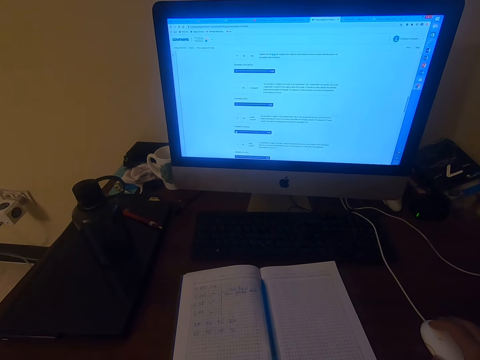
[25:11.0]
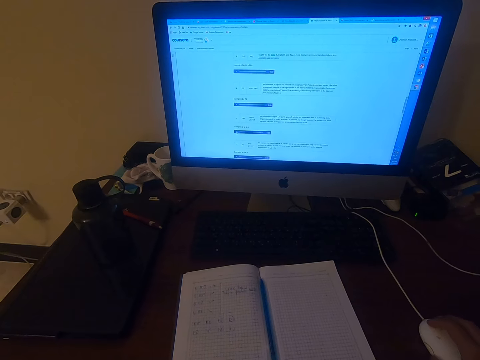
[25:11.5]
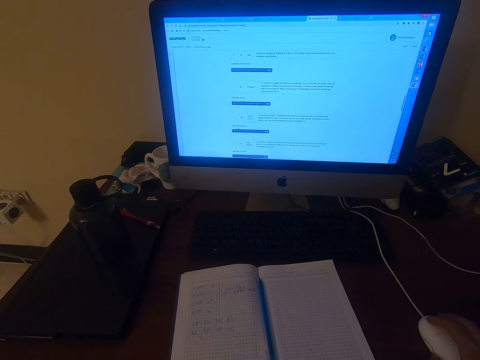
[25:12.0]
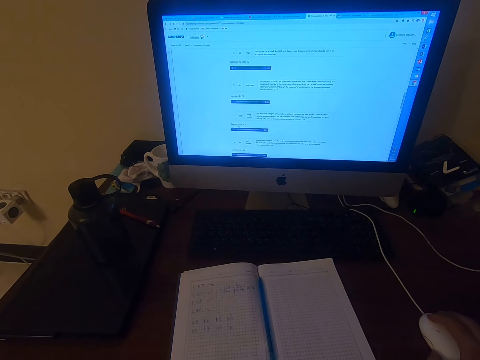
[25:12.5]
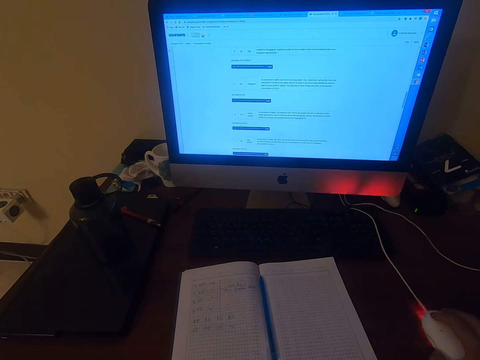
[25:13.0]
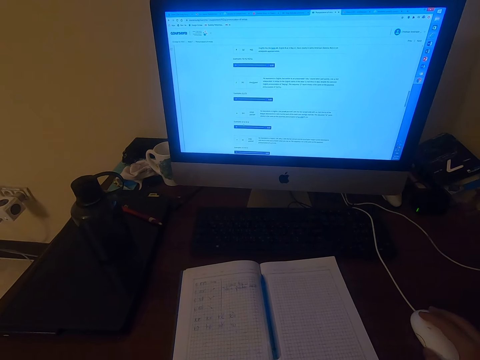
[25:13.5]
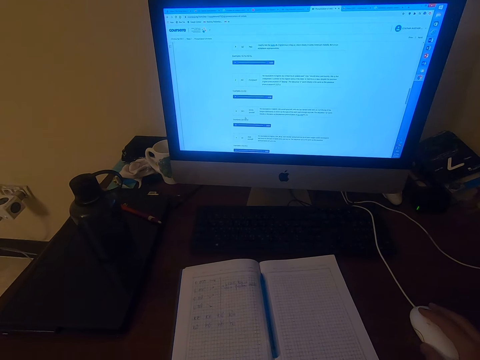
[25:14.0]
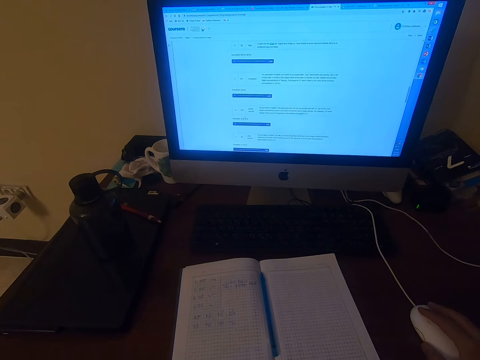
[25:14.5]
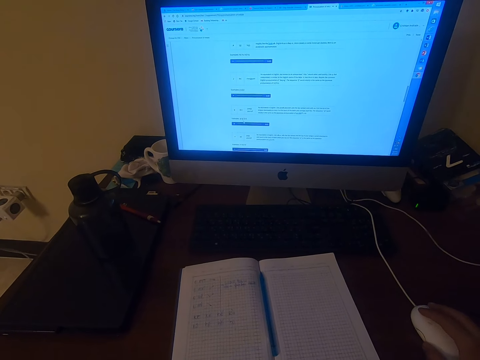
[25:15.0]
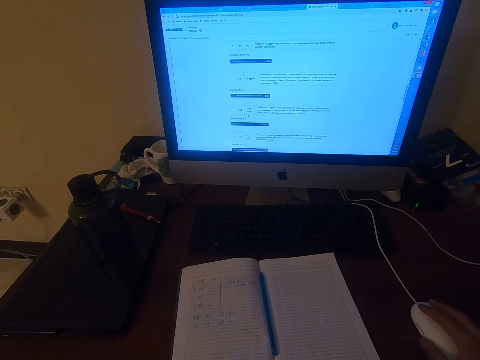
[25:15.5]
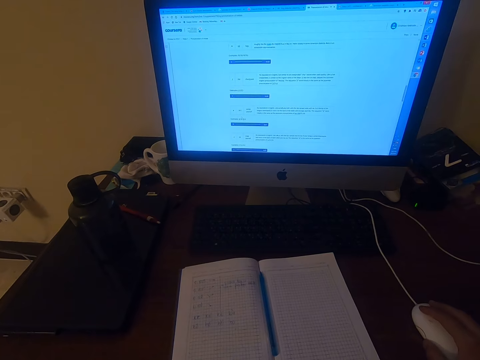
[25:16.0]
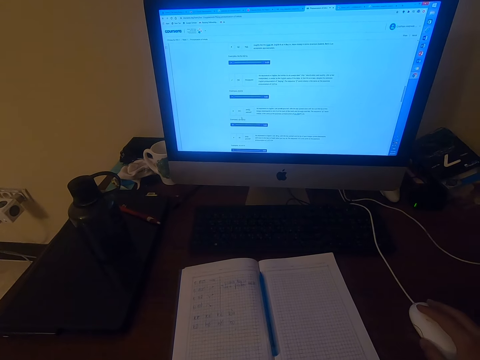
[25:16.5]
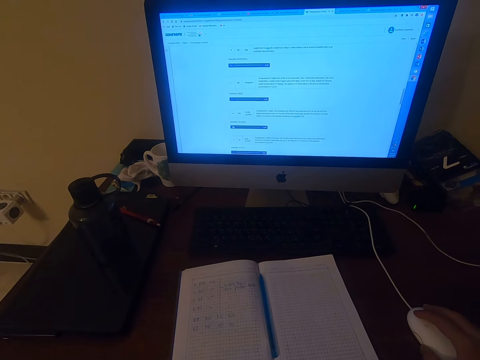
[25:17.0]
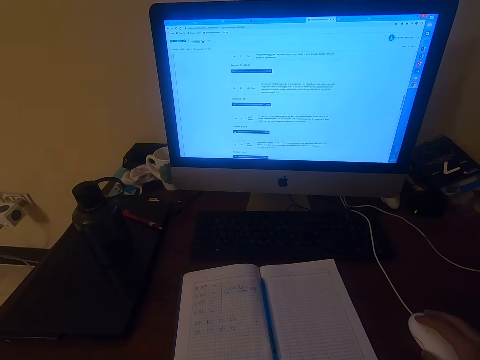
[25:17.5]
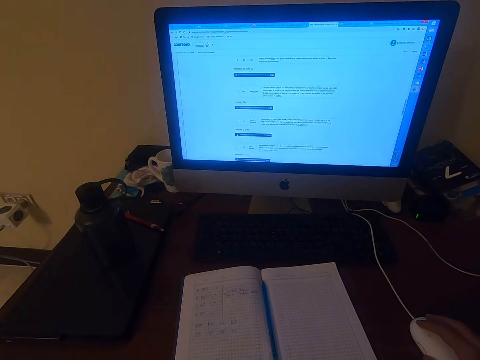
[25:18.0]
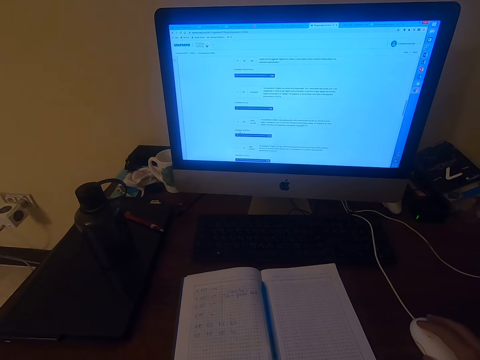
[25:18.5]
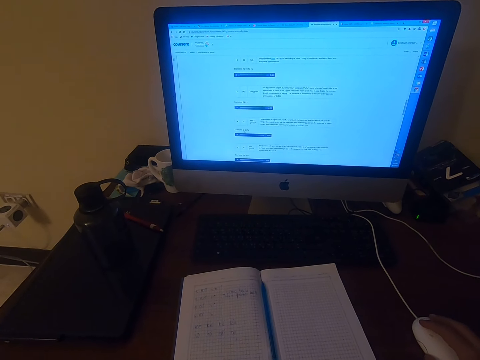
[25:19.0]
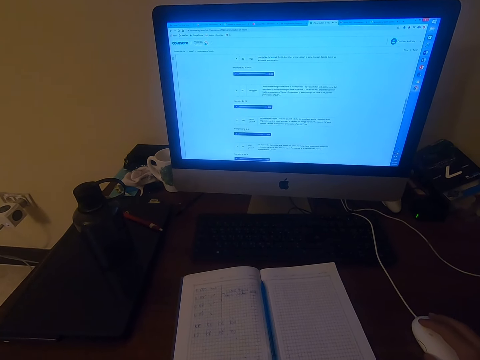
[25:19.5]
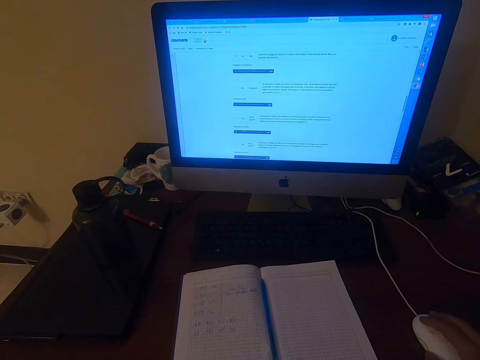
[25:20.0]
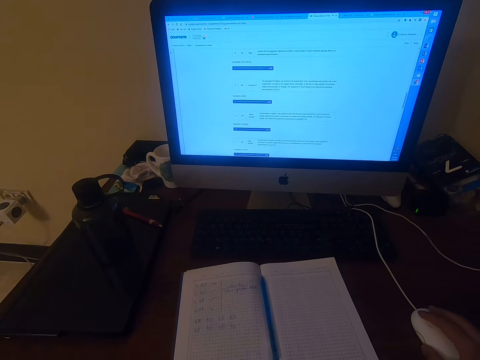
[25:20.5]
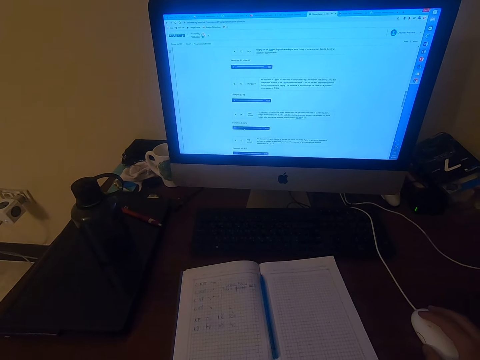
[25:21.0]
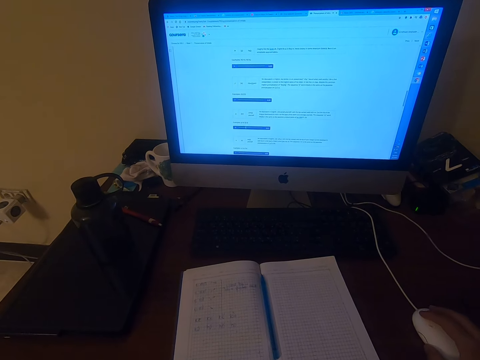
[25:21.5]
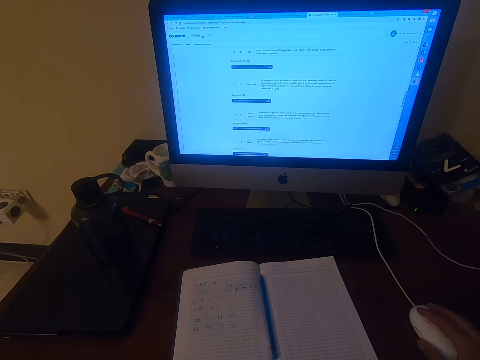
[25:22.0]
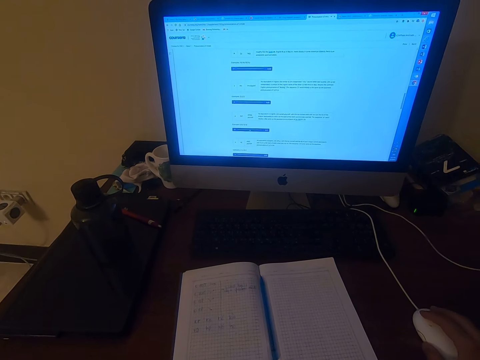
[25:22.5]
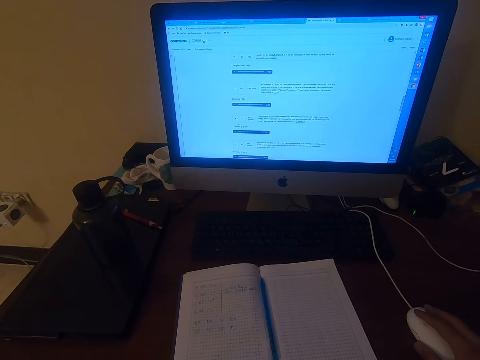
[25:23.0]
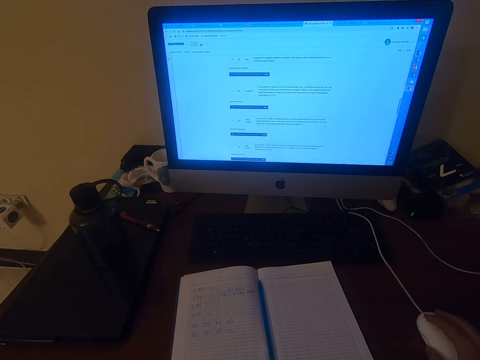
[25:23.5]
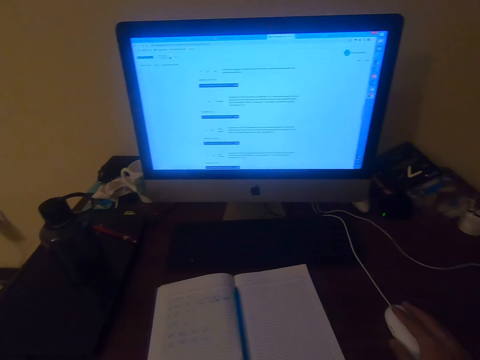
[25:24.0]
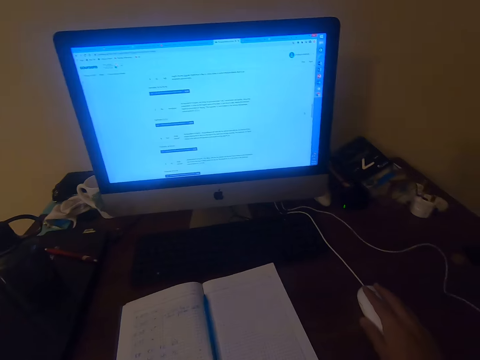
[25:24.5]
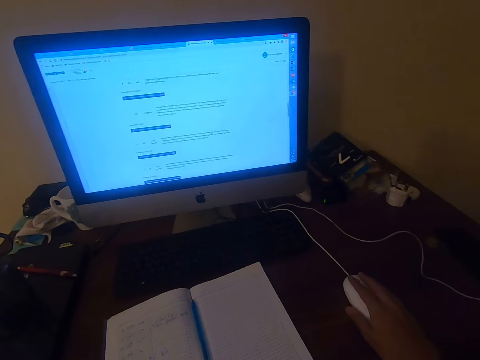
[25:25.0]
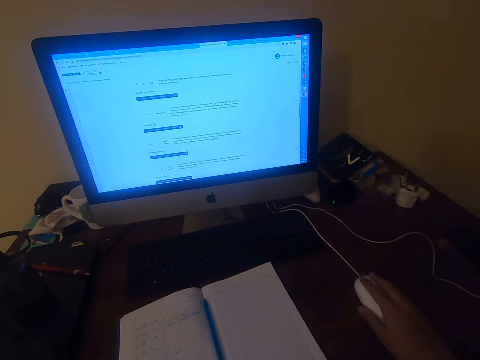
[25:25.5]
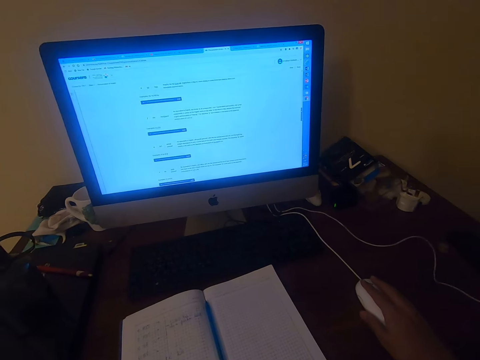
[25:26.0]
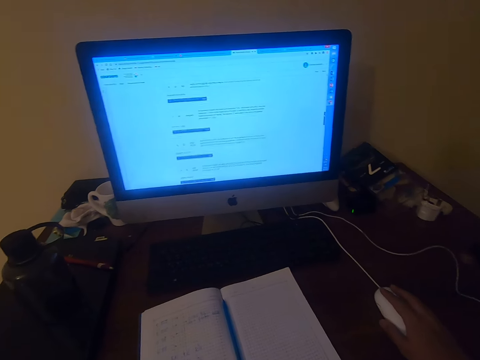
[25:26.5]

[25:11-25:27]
The camera wearer moves his right hand repeatedly.

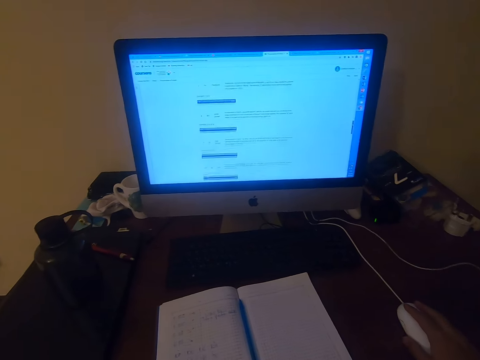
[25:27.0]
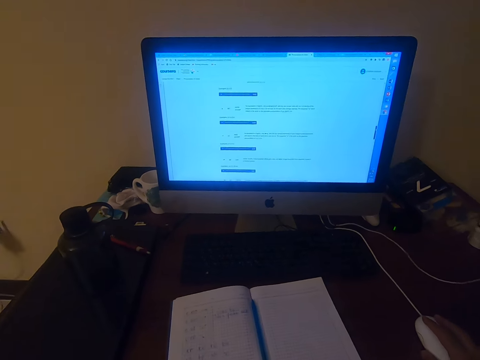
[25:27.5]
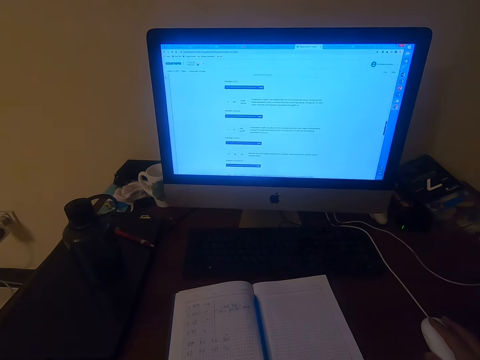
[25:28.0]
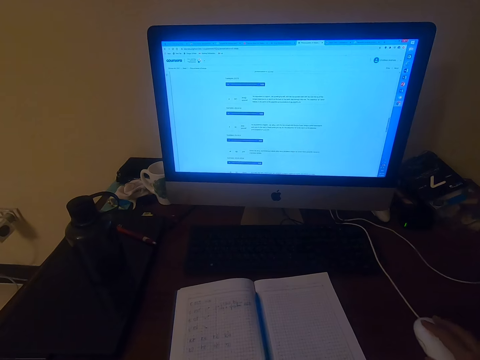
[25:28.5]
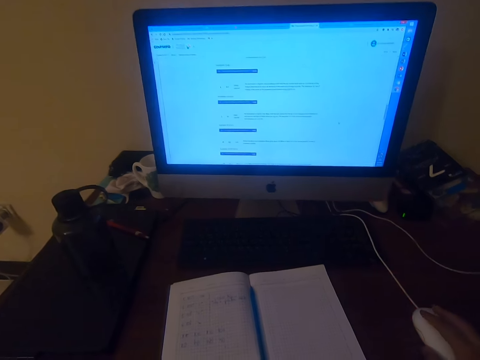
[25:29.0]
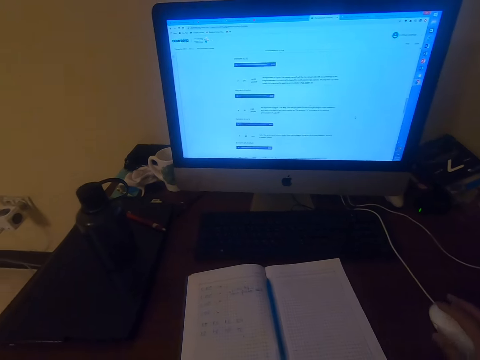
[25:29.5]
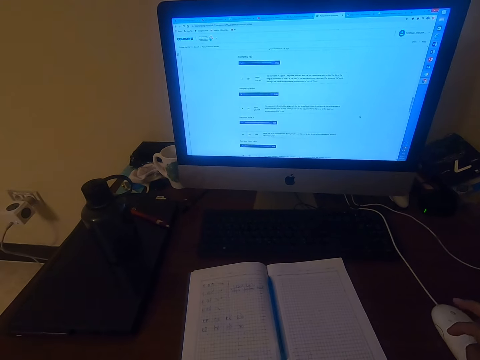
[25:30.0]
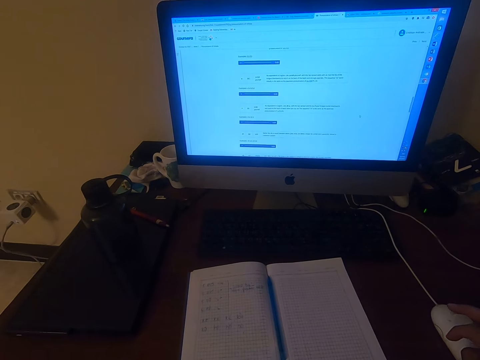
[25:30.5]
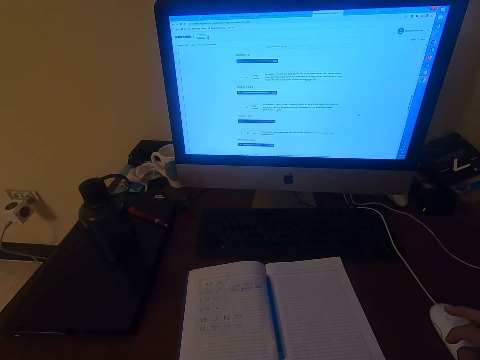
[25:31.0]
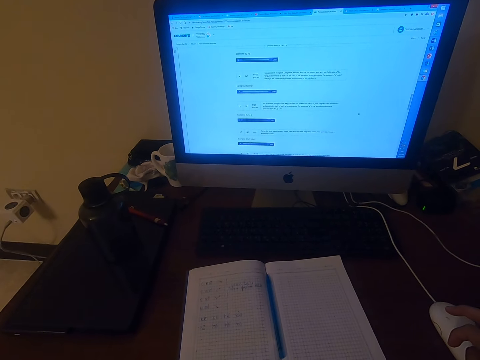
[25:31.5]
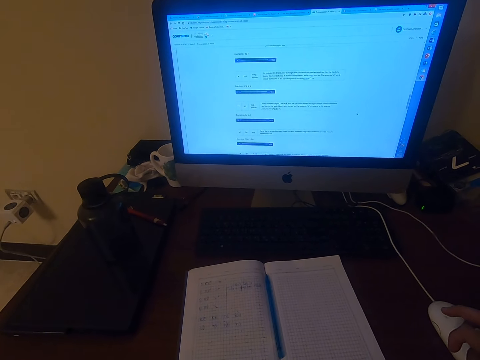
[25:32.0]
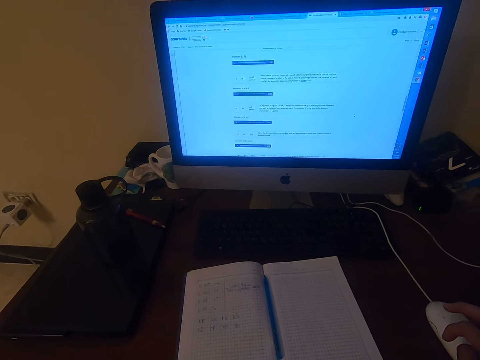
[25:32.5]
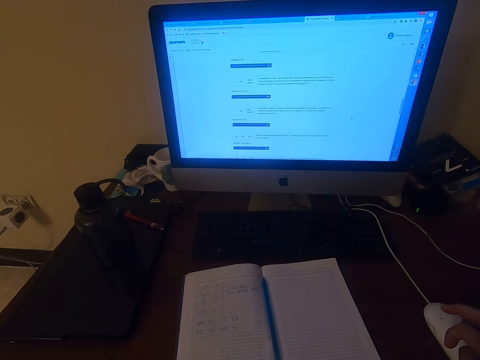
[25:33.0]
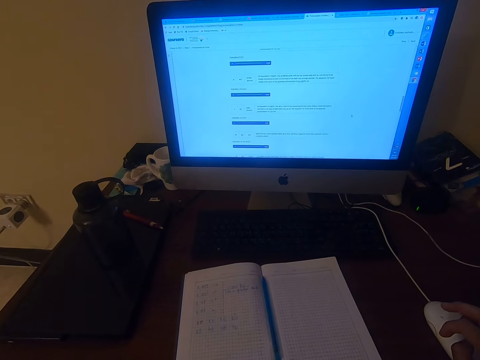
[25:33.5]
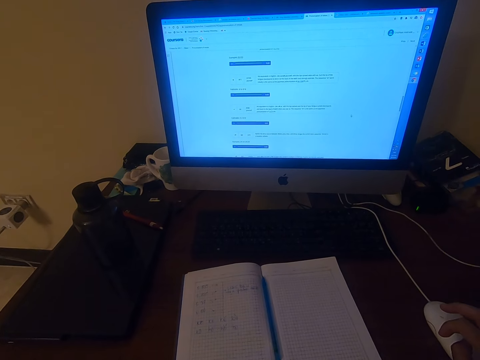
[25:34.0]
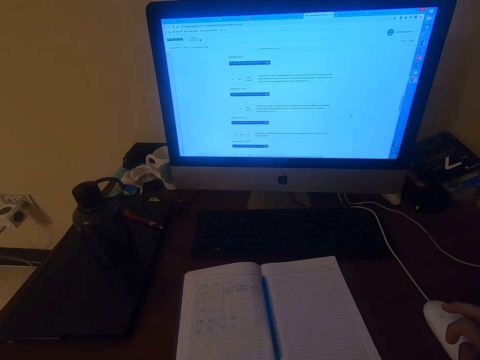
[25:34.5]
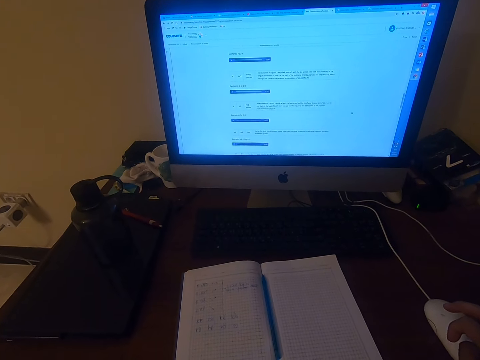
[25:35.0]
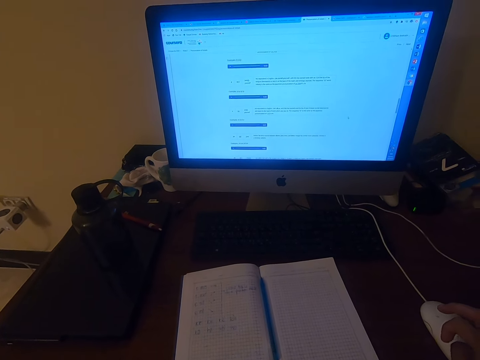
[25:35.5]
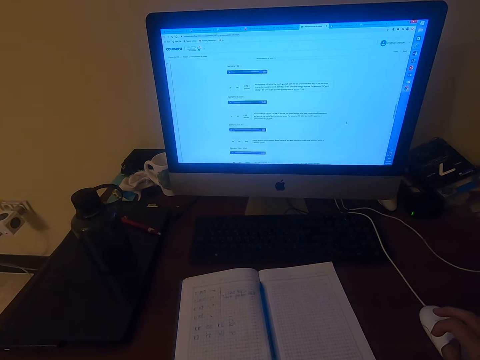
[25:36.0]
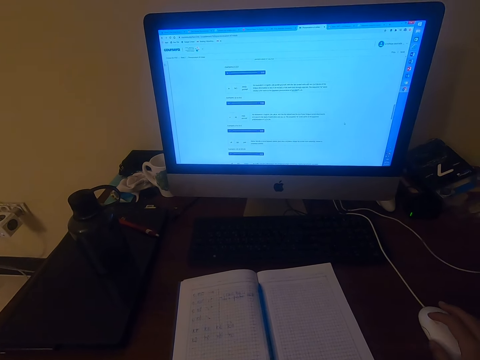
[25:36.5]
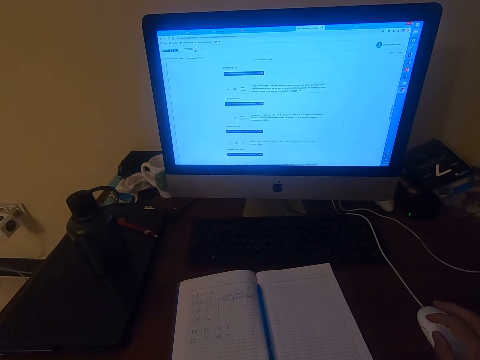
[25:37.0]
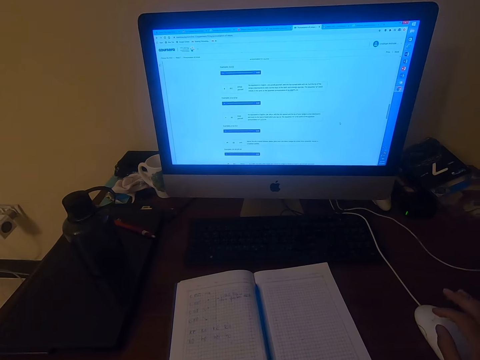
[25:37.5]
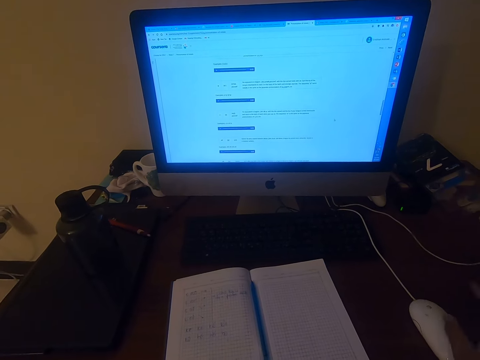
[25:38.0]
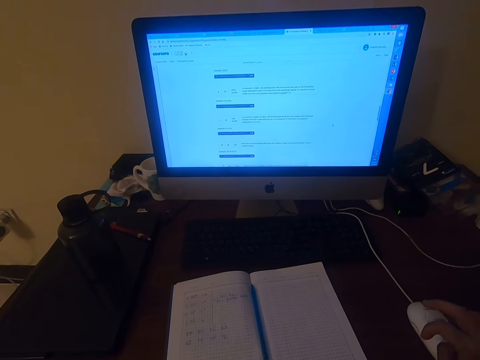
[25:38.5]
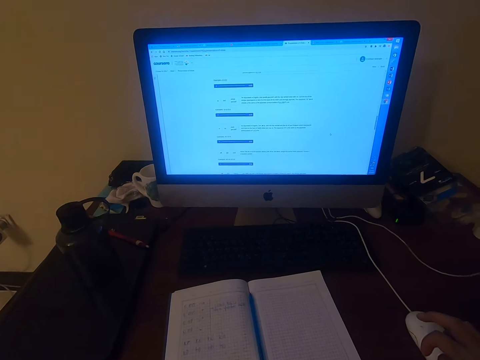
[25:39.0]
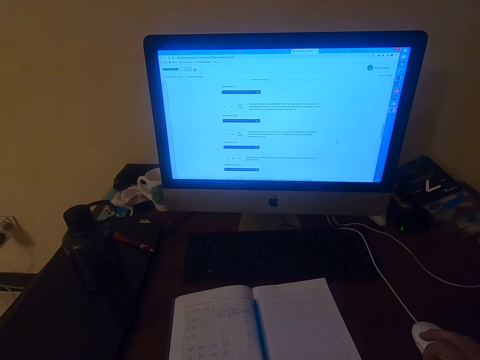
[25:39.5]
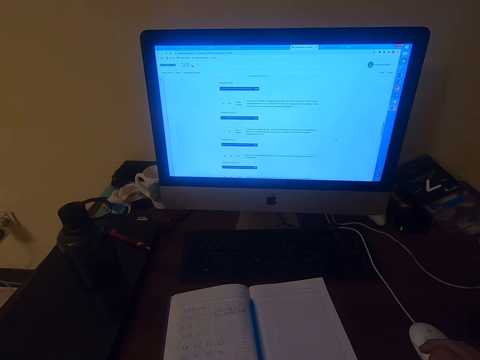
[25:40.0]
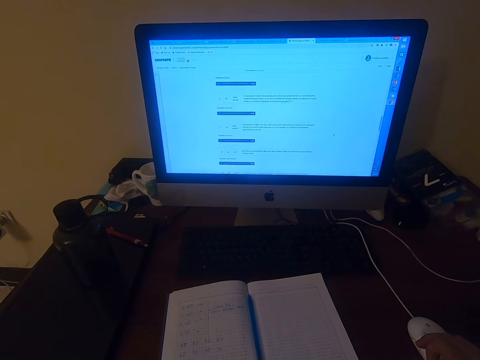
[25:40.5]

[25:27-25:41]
The camera wearer moves his right hand. He moves his right hand again. He reads on the computer. He moves his right hand. He moves his right hand again.
